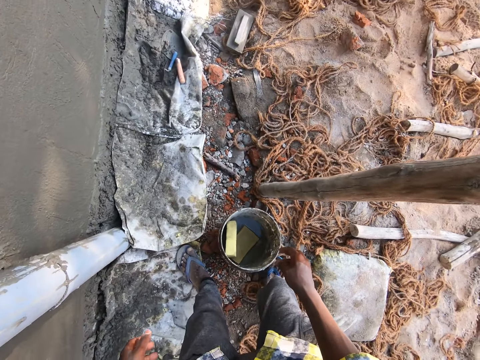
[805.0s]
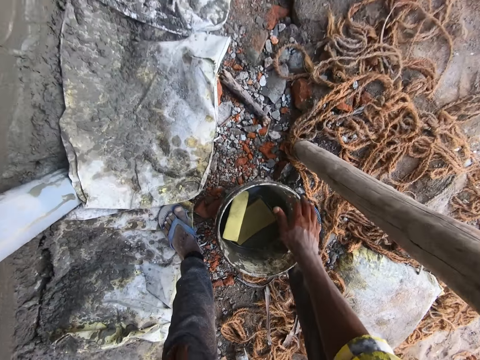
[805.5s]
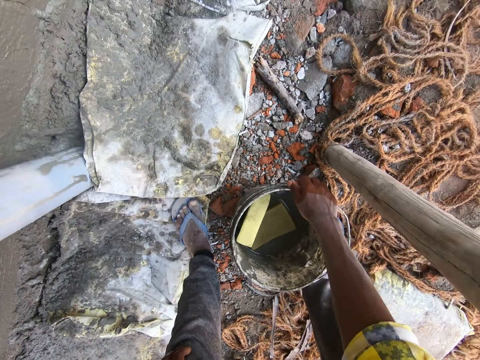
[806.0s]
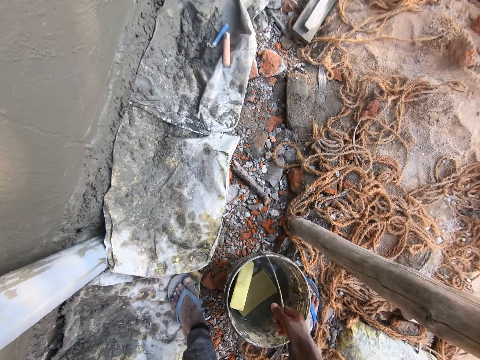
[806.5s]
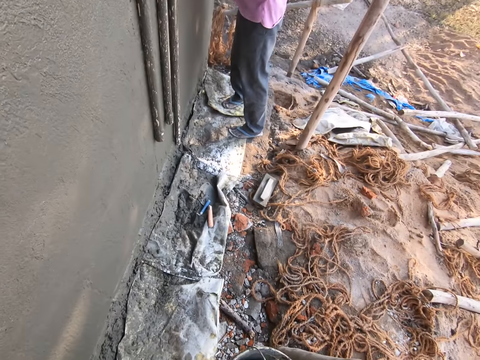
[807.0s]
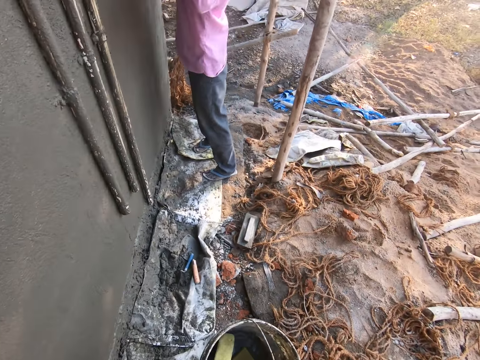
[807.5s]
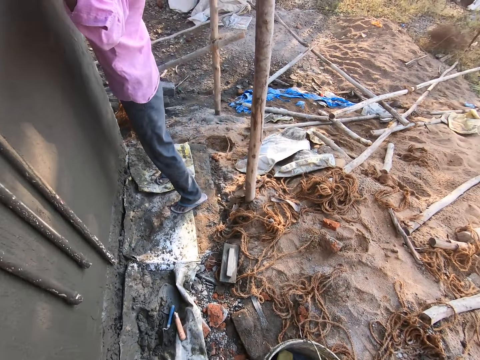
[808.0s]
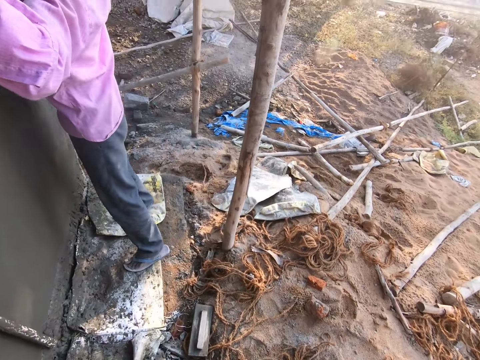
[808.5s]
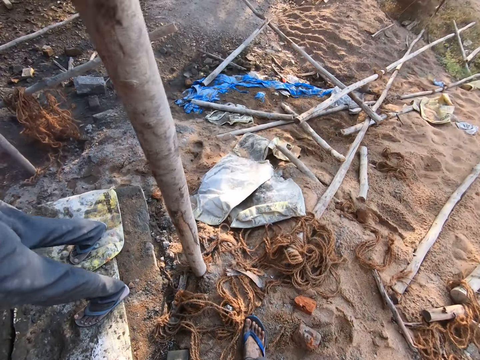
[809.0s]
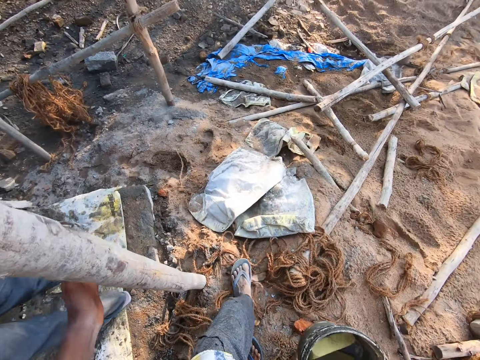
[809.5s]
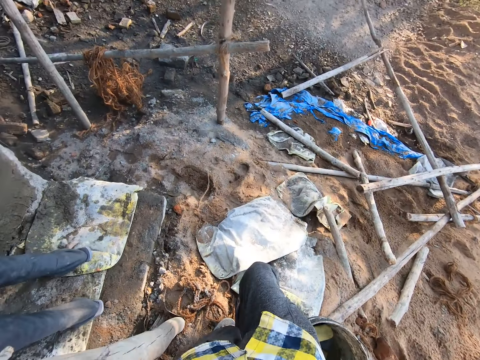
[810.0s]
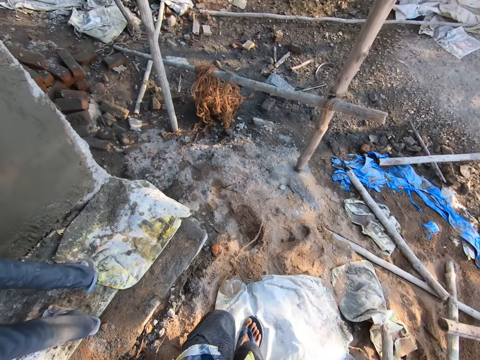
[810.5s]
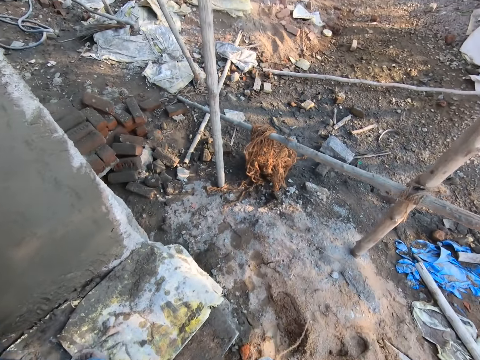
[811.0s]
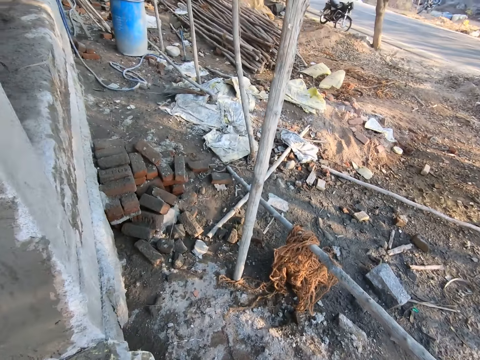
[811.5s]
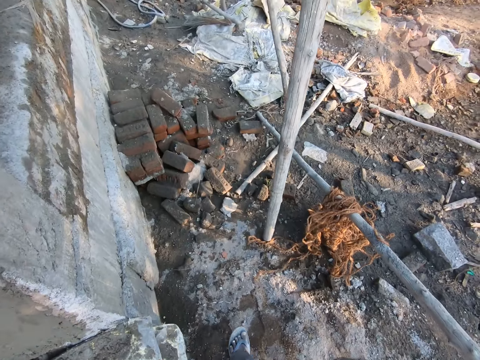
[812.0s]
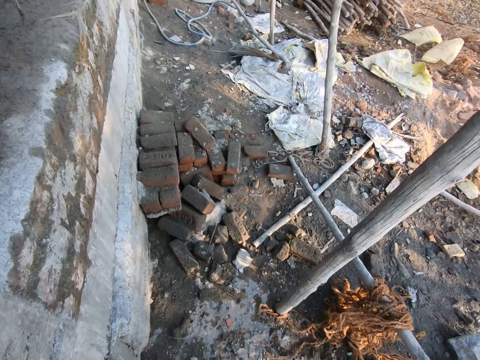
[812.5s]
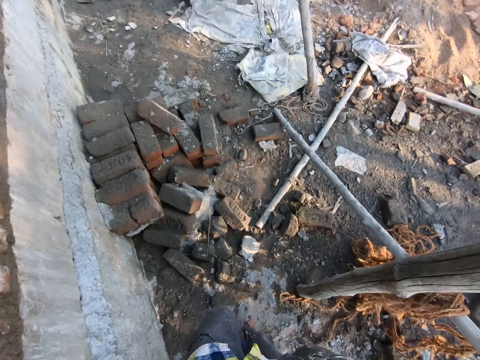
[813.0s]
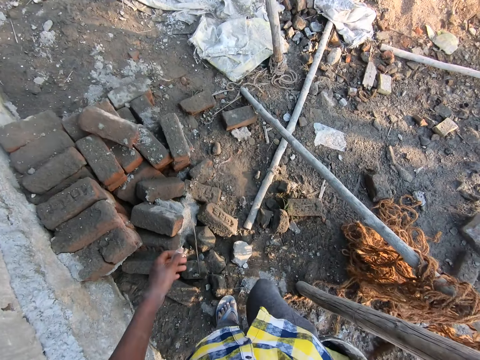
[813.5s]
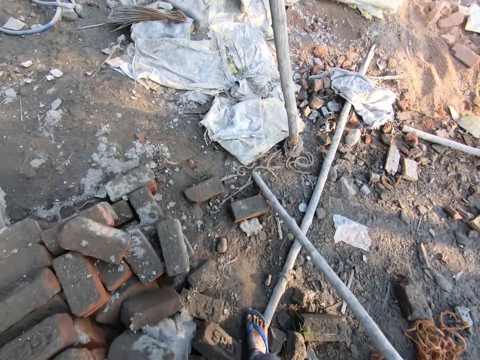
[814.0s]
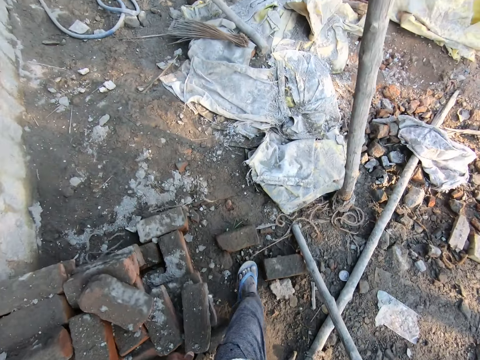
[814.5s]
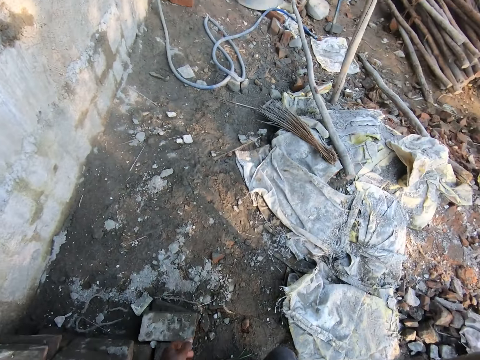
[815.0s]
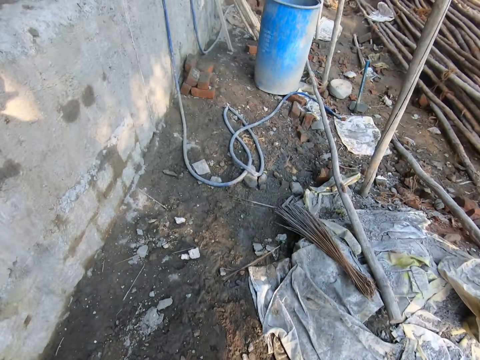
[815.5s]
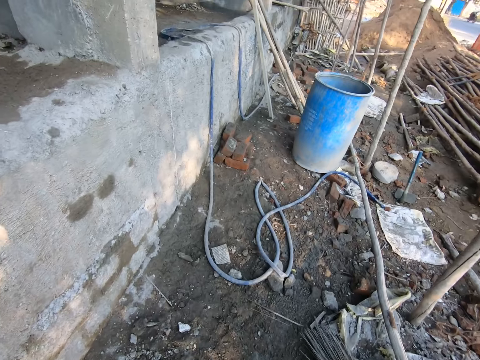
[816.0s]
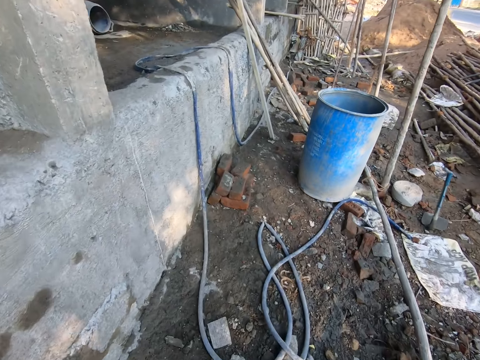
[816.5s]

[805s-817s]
The camera wearer picks up a bucket. They walk in the building site.

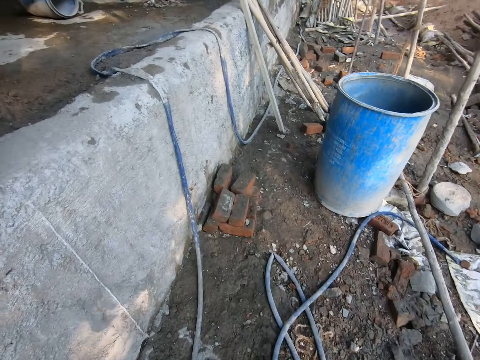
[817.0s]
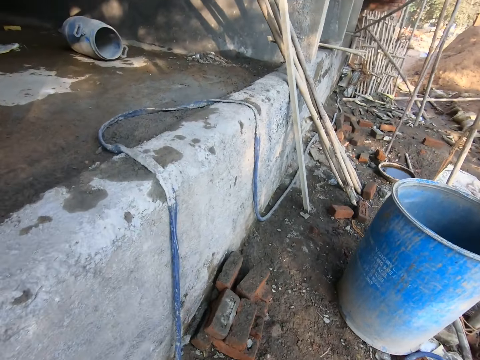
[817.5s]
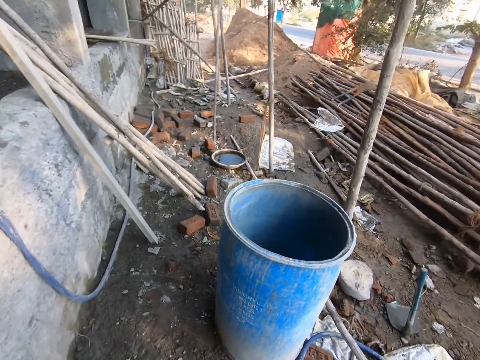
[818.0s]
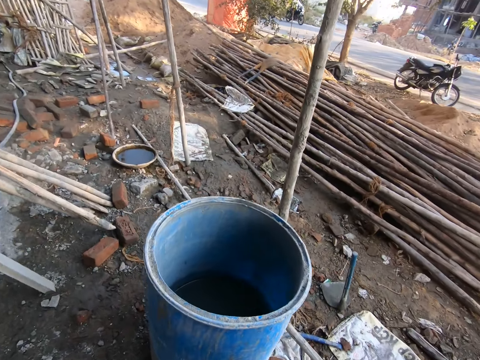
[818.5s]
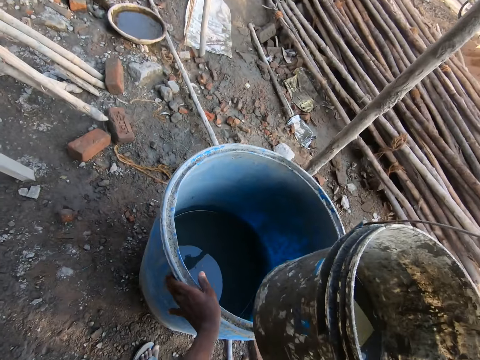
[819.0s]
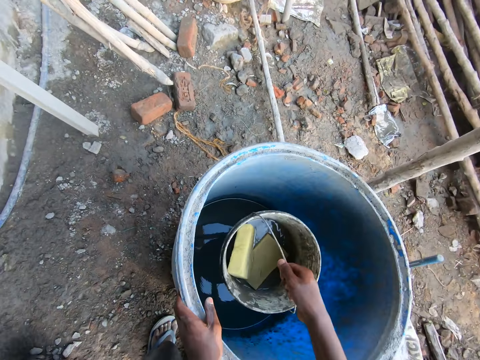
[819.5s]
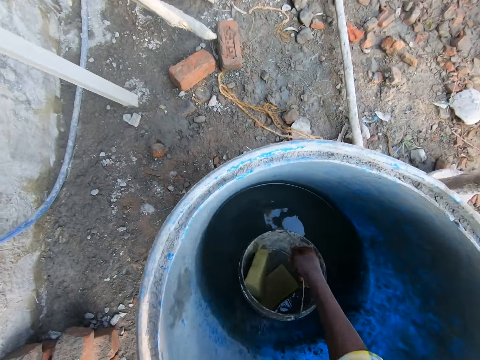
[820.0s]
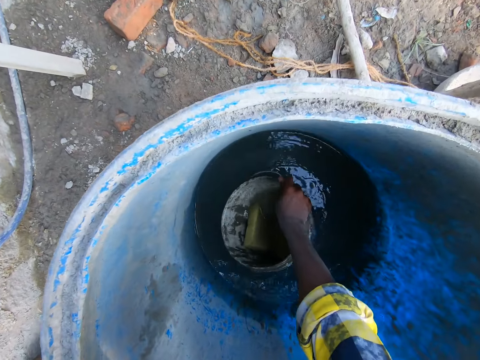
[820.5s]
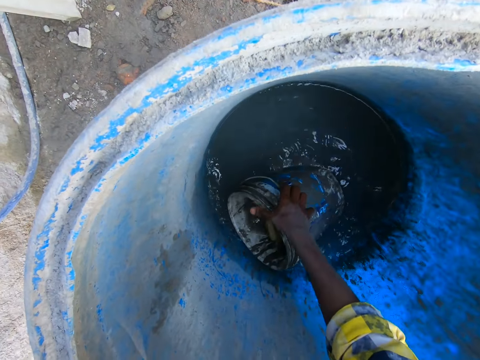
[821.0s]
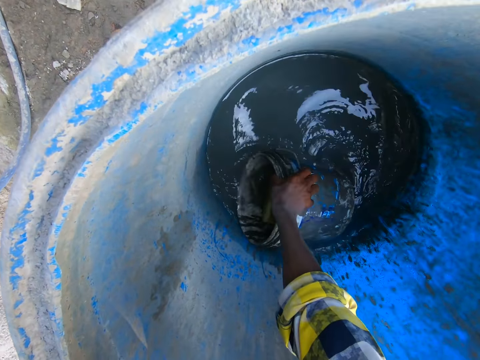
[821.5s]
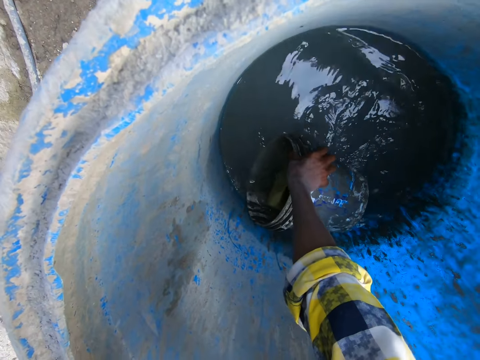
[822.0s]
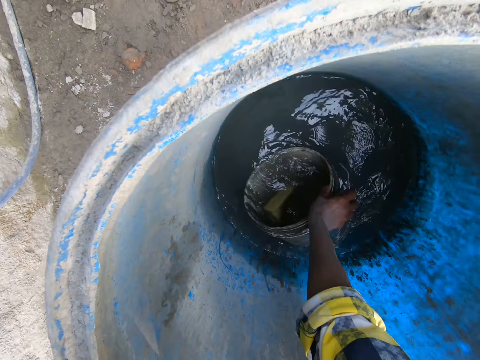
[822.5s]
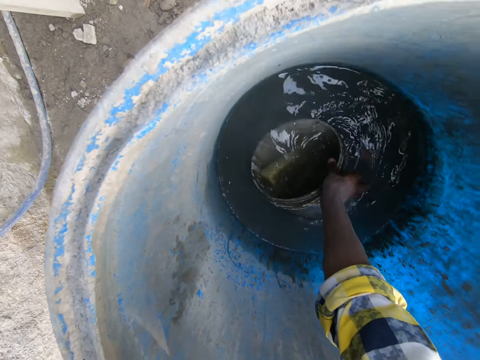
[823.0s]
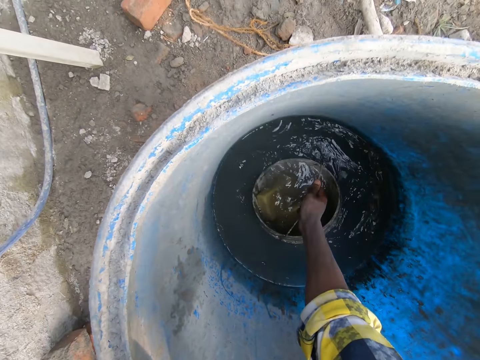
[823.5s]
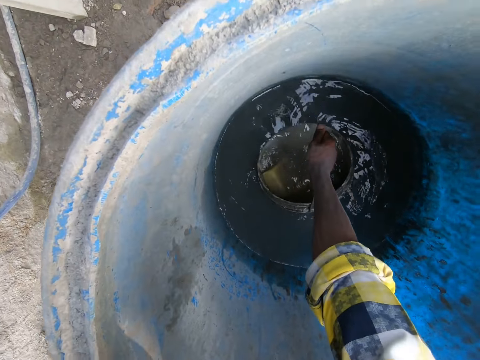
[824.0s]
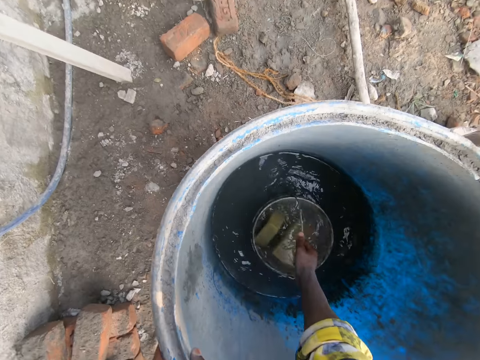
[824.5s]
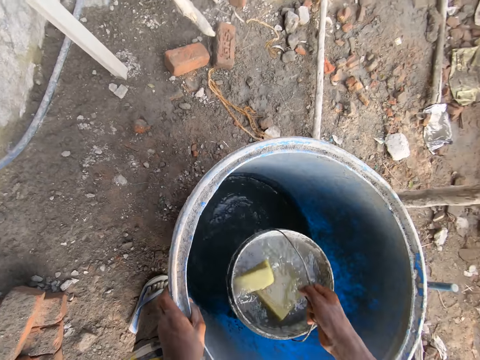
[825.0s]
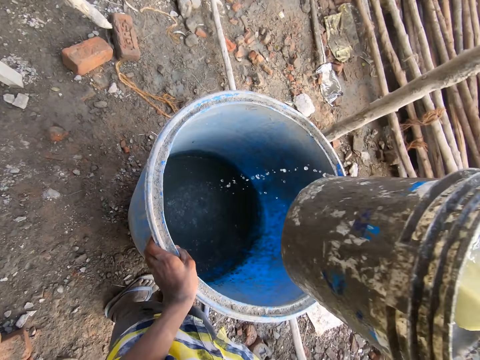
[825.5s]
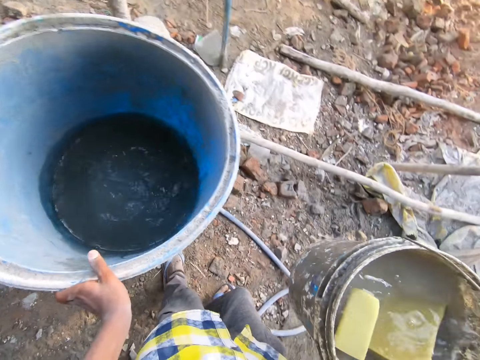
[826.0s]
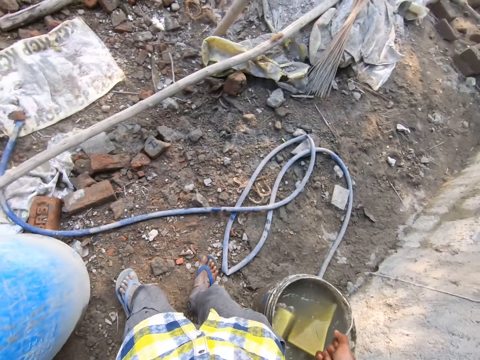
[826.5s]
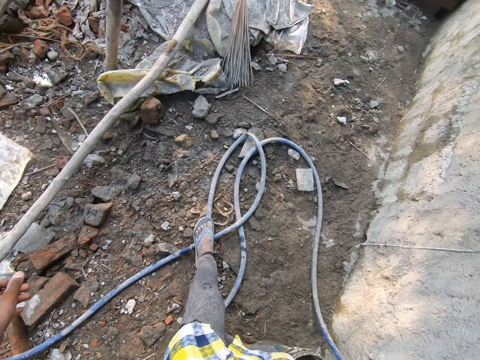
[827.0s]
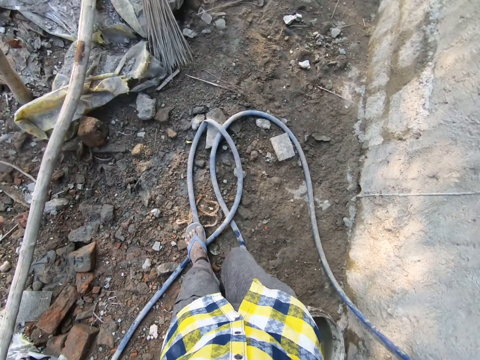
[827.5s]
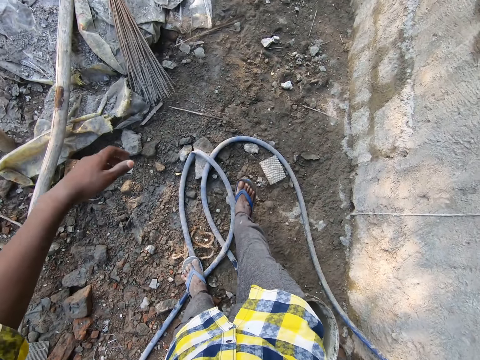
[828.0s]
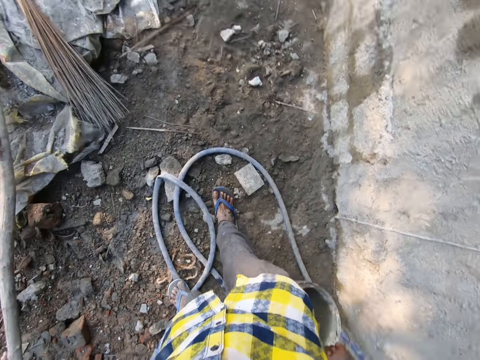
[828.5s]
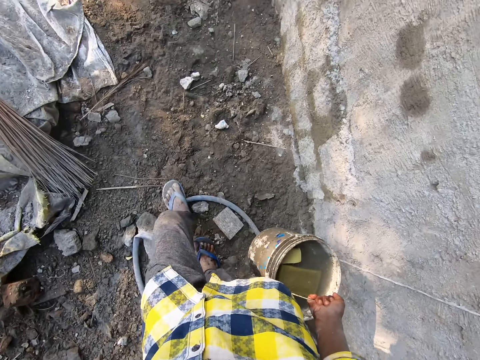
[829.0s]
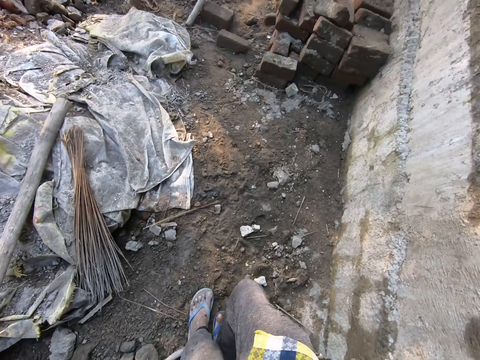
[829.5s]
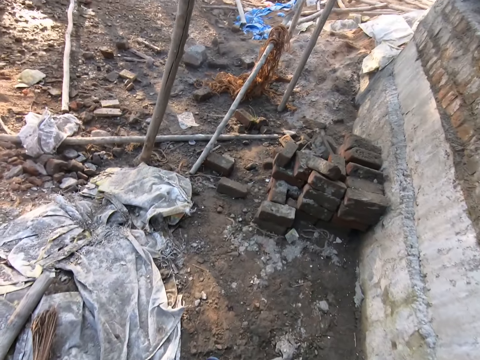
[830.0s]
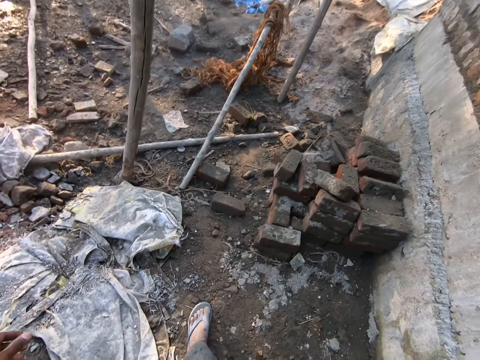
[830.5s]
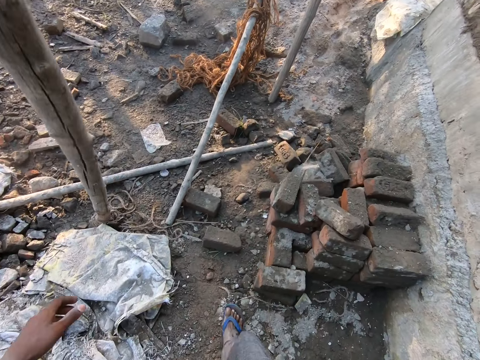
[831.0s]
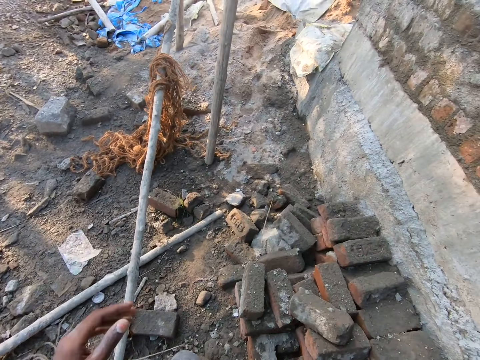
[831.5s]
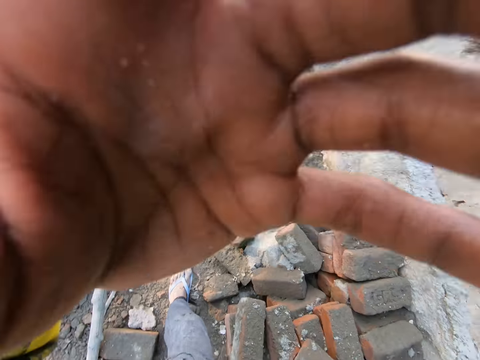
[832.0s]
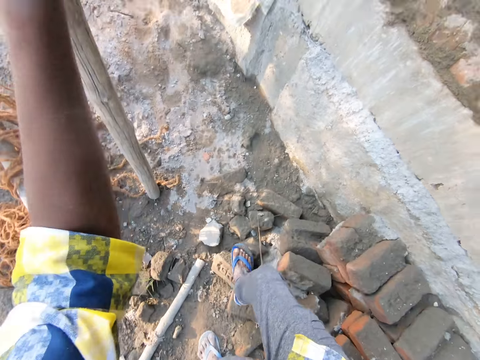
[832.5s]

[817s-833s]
The camera wearer dips the bucket in a barrel. They fetch water with the bucket in the barrel. They walk around the construction with the bucket of water. They adjust the camera. They walk around the construction with the bucket of water.
